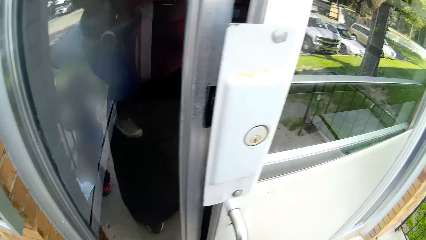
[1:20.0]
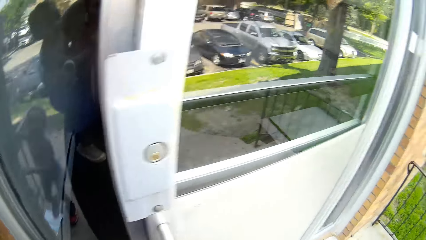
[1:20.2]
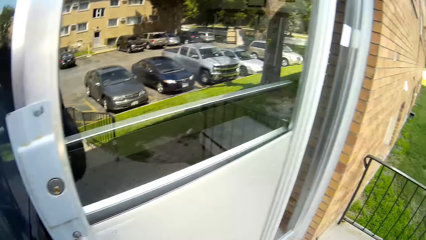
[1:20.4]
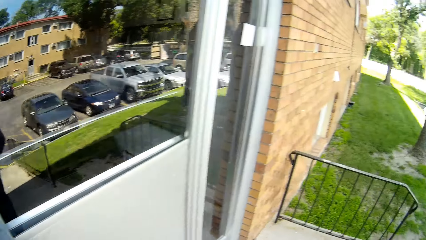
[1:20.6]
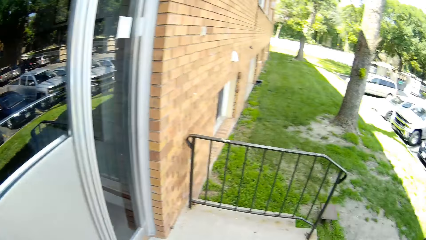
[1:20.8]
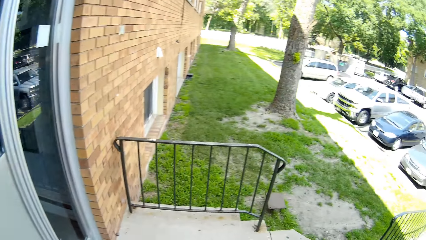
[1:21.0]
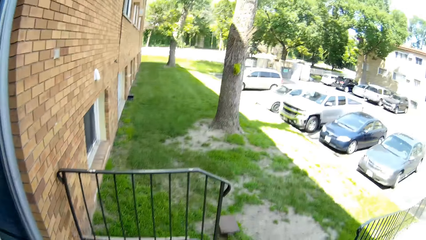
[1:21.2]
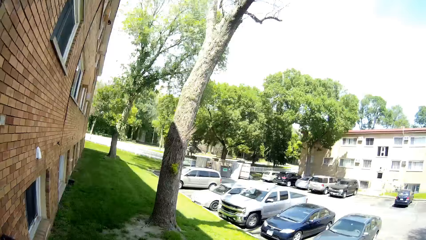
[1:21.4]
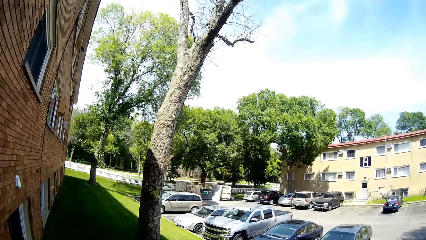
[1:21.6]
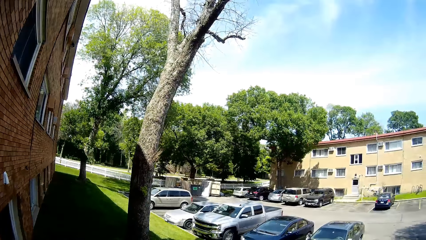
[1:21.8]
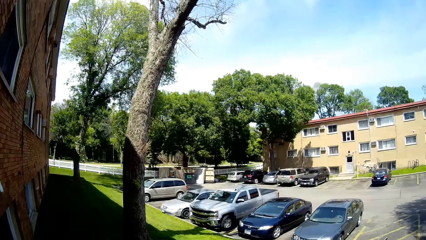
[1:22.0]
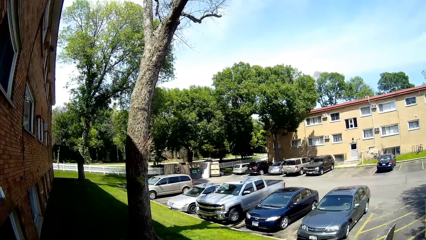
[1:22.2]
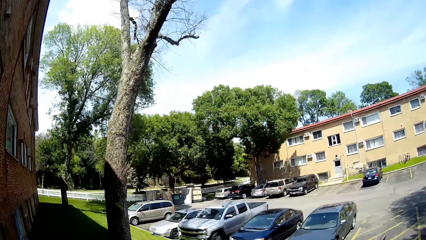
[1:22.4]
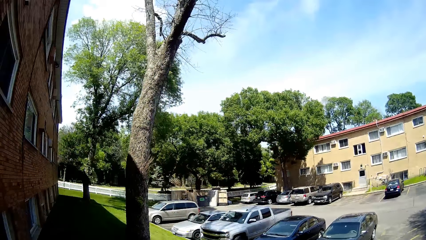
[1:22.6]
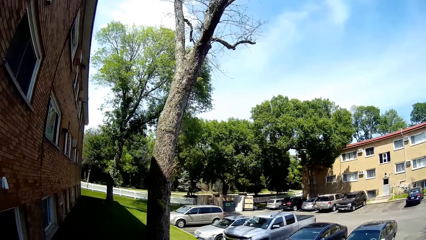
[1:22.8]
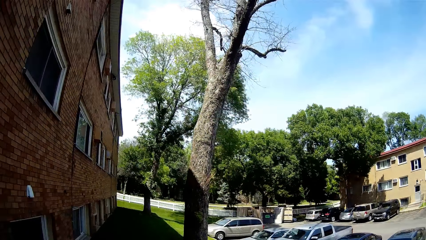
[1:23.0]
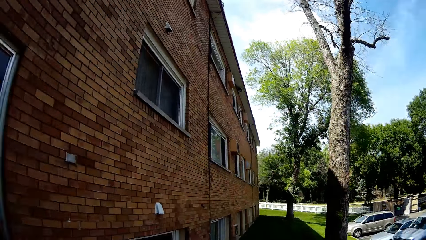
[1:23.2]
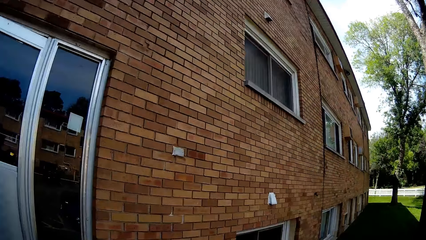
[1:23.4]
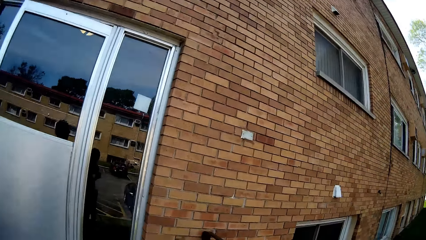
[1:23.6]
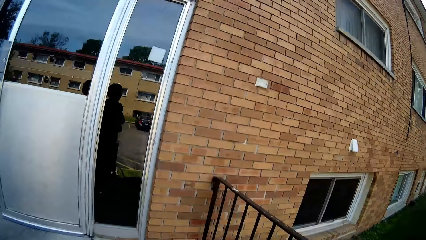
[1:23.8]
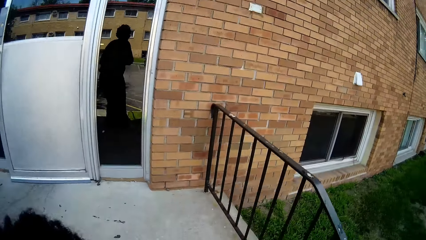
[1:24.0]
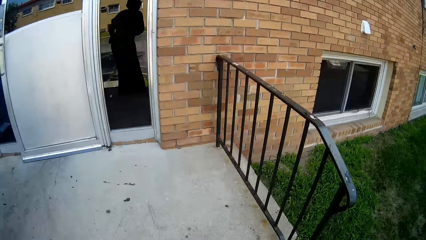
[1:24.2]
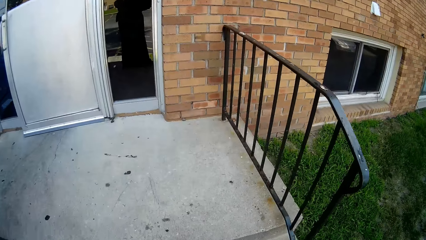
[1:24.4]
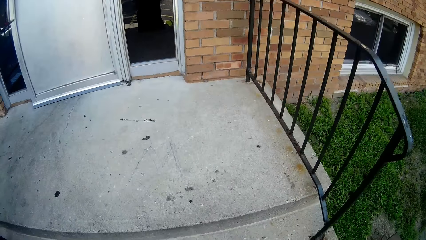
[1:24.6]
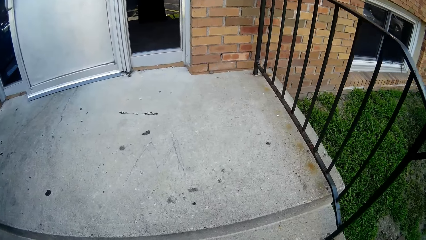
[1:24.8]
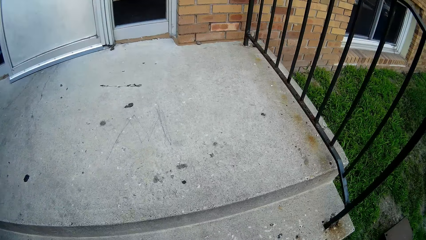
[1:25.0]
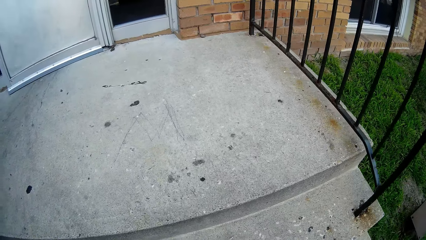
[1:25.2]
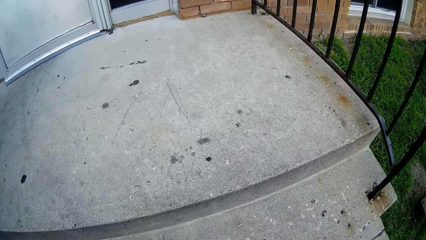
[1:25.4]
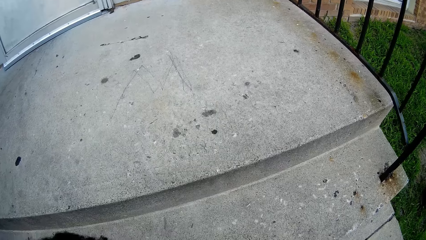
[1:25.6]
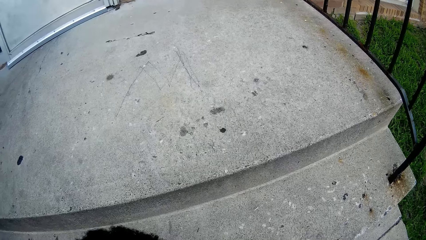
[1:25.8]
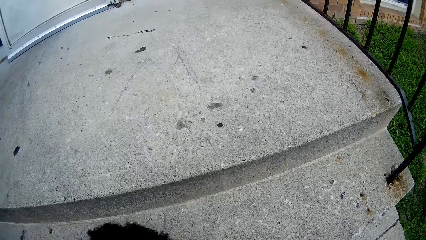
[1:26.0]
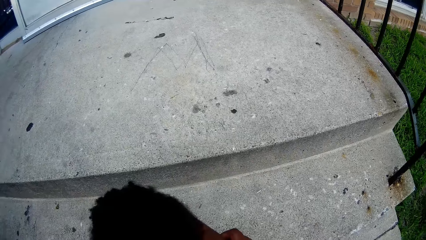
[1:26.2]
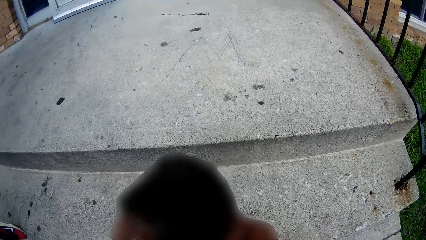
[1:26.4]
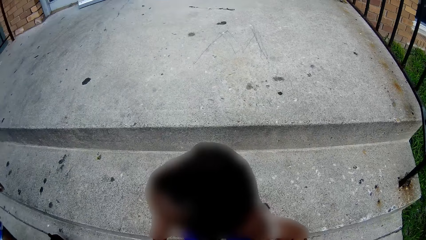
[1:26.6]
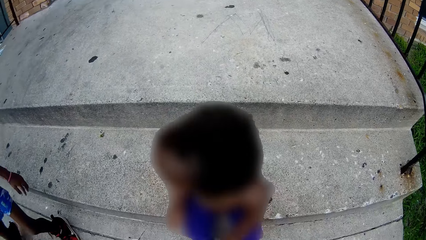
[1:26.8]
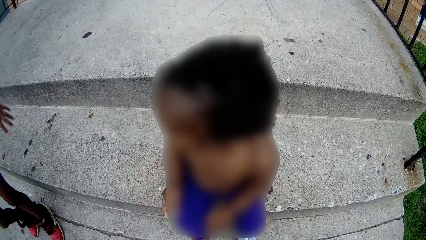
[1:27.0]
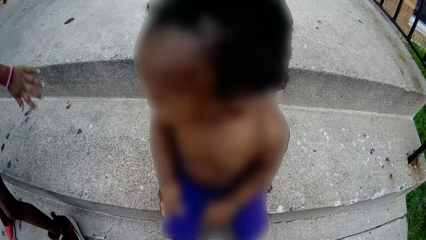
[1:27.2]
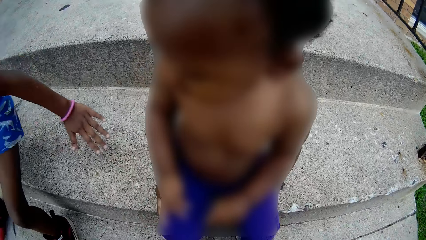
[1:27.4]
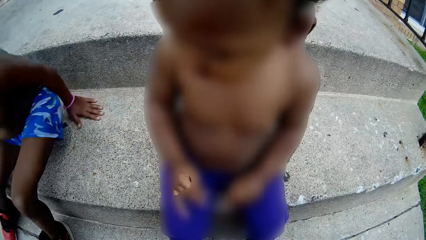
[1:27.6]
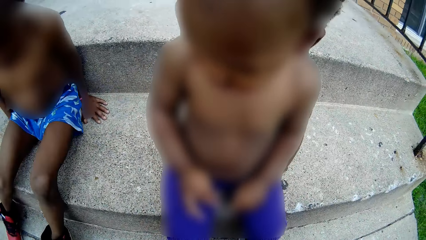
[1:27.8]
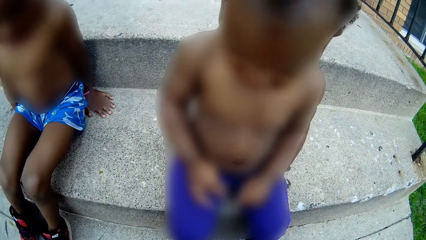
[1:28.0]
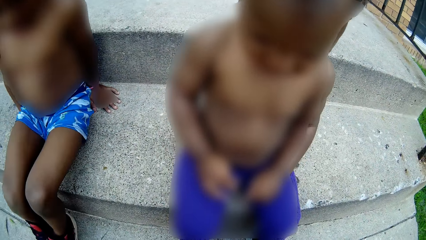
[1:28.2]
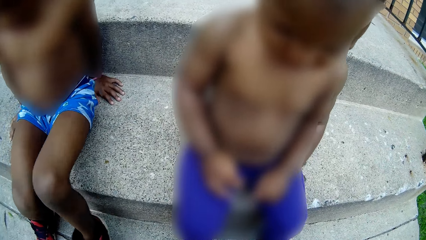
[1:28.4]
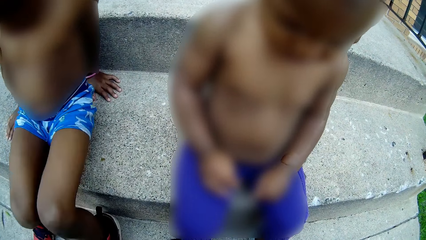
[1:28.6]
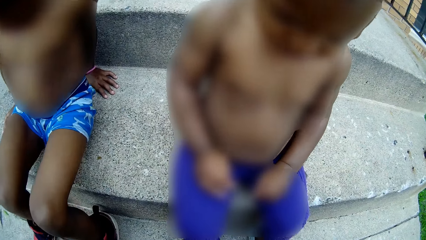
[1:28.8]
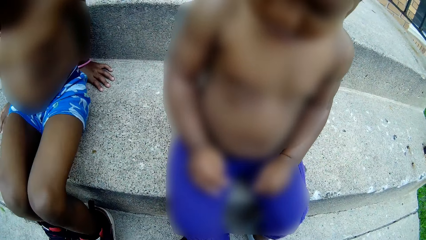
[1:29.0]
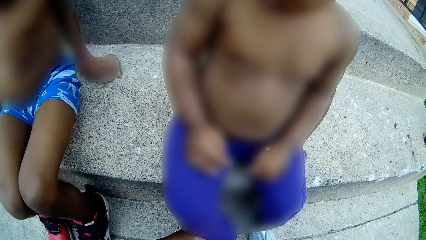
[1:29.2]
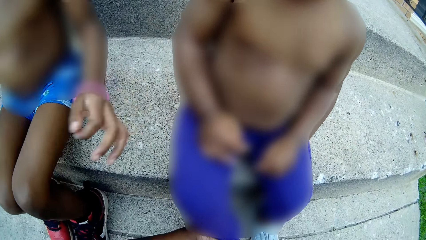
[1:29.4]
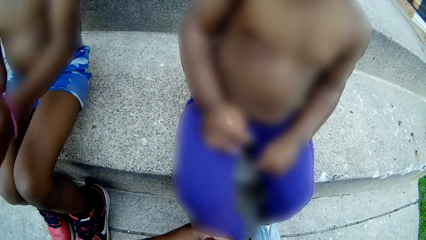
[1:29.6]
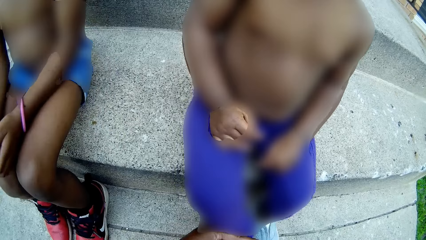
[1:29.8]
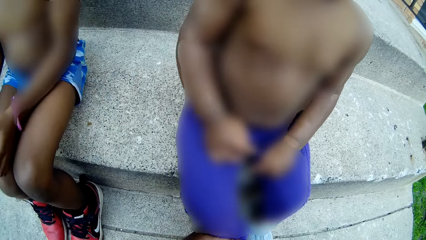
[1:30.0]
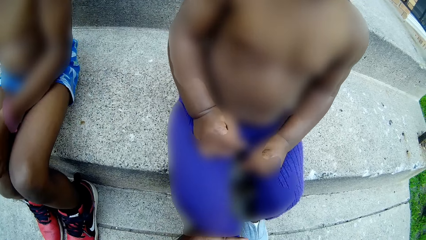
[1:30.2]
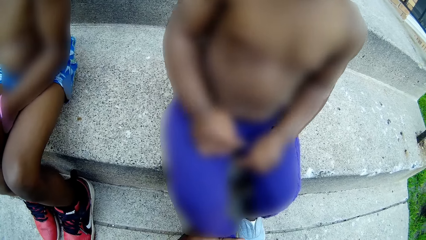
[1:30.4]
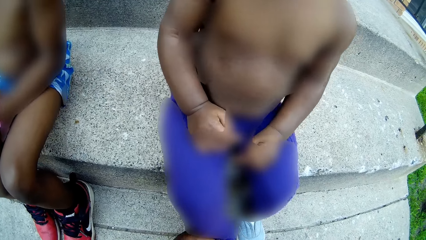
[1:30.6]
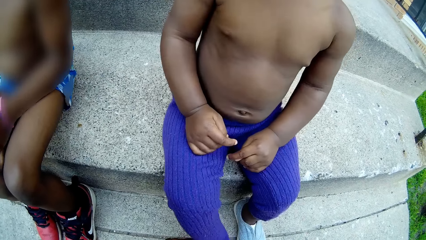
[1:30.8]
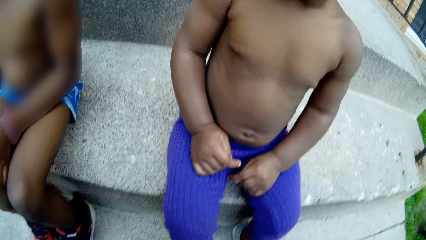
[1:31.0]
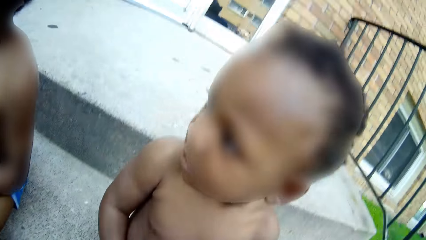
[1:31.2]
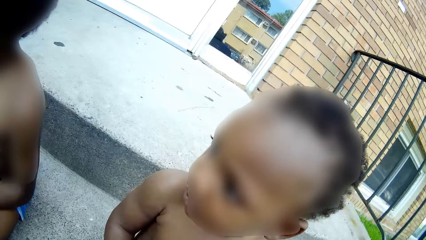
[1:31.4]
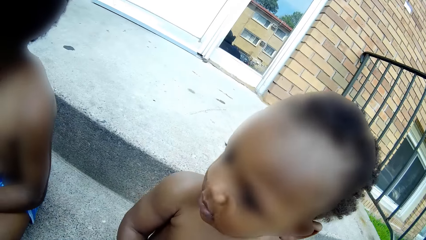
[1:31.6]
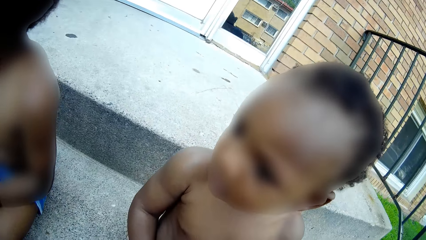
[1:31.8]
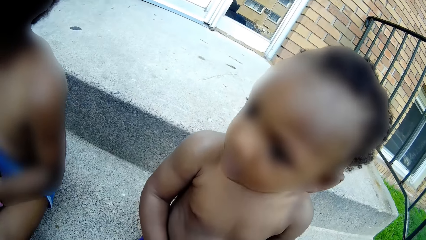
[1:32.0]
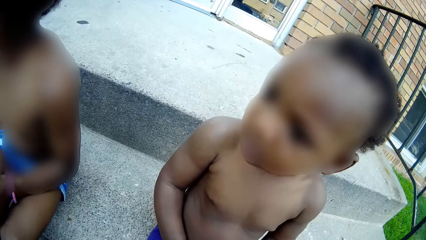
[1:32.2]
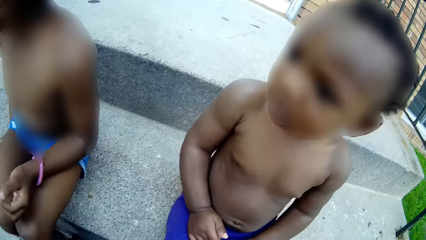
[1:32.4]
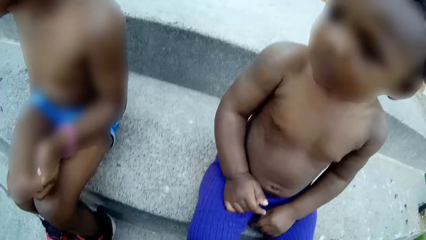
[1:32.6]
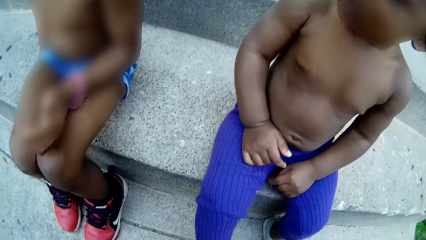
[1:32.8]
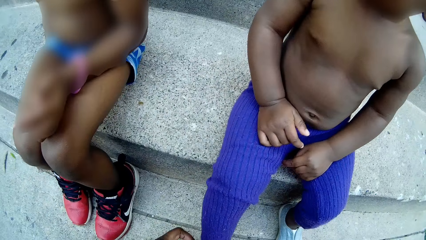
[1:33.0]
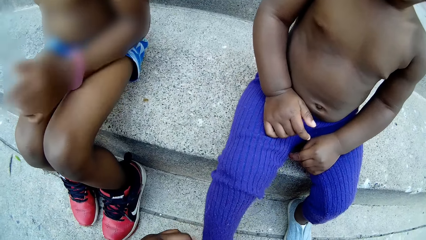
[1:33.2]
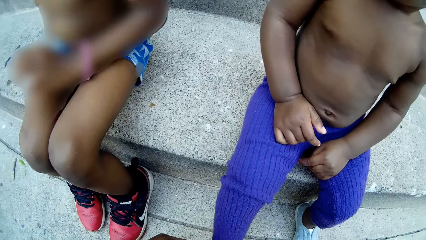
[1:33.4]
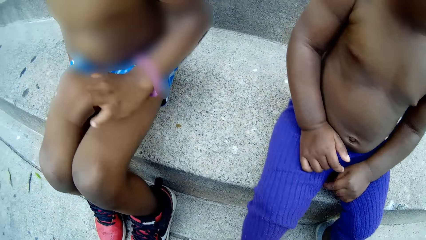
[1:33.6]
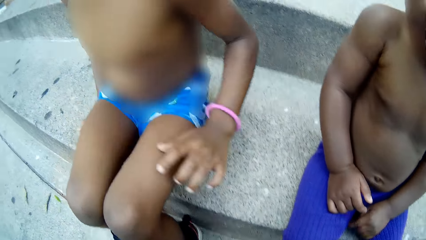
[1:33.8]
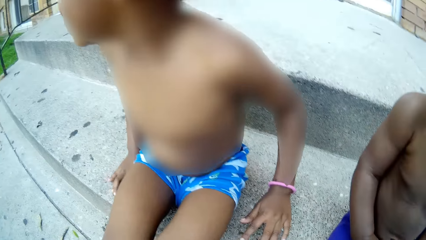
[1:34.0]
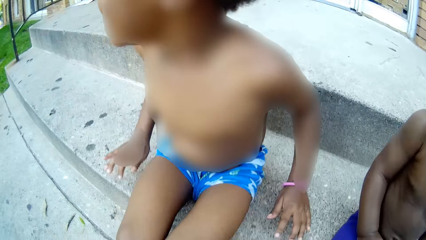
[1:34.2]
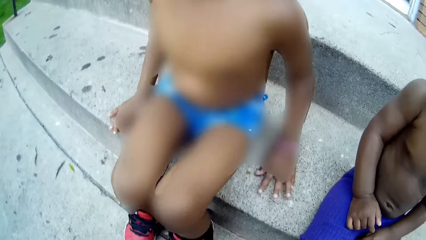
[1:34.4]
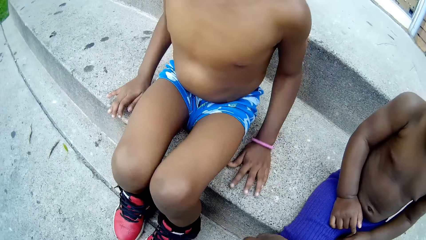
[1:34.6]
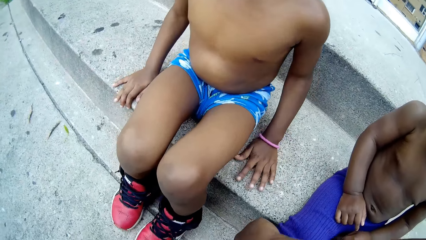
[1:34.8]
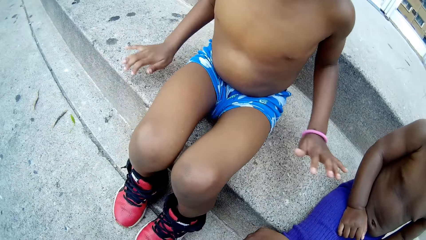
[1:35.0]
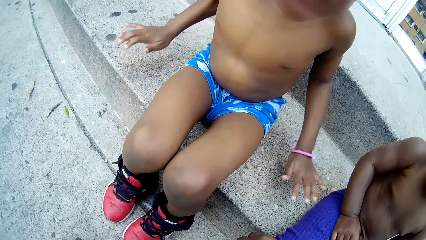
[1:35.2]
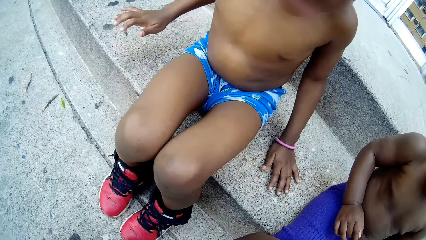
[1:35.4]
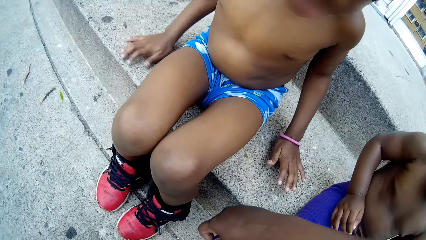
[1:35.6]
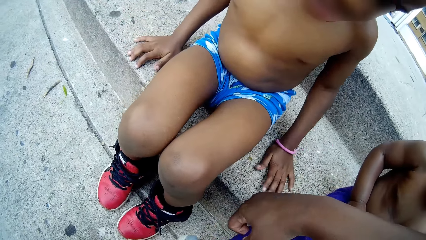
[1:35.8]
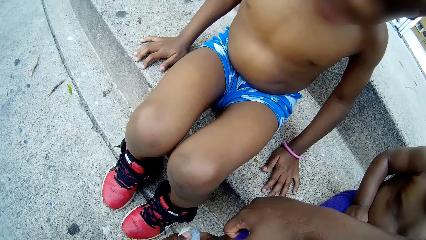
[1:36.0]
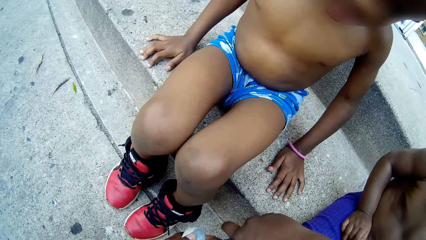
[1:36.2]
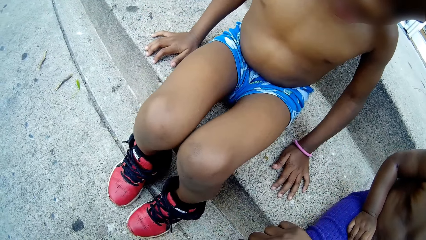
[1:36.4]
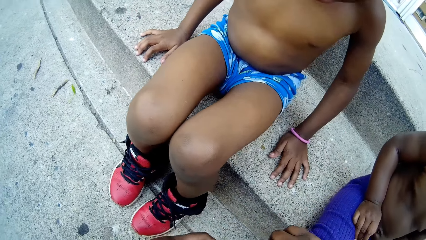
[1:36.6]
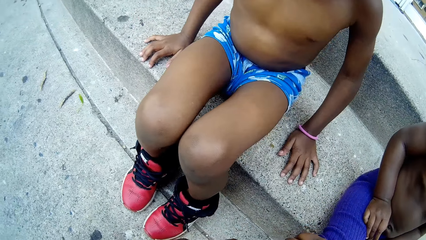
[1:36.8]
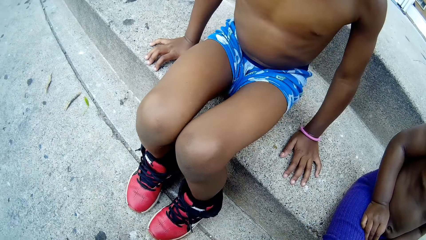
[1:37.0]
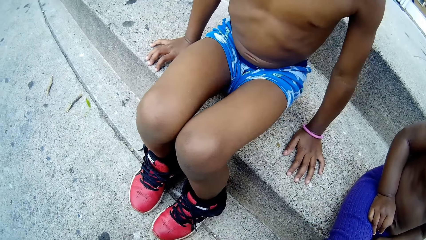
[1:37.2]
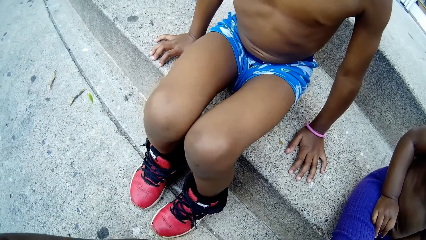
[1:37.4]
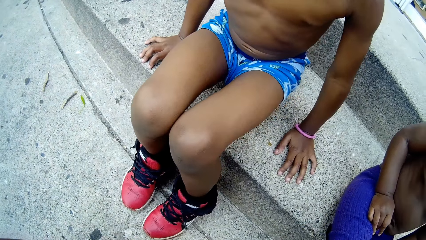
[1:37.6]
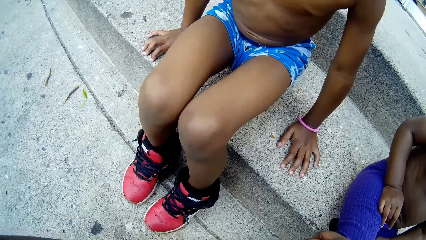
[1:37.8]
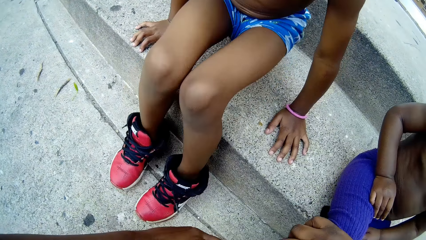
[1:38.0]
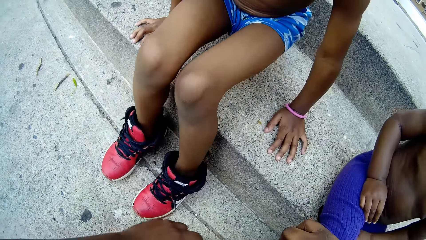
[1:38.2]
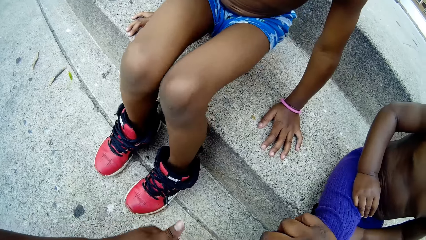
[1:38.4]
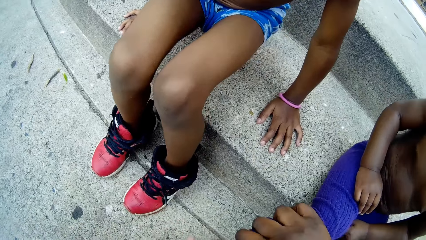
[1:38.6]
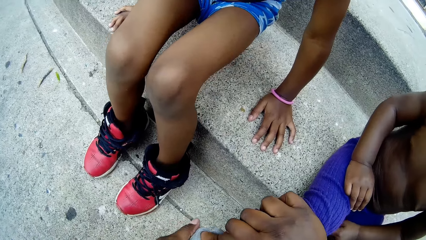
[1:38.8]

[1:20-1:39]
The camera wearer walks around. They turn around. They drop the child on the staircase. The child sits on the stairs. Another child sits on the staircase and moves closer to the first child. The other child rests a hand on the thigh and rests a hand on the stair. The camera wearer wears a shoe for the first child.
